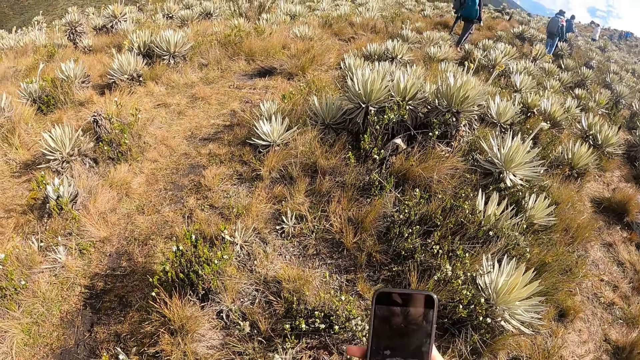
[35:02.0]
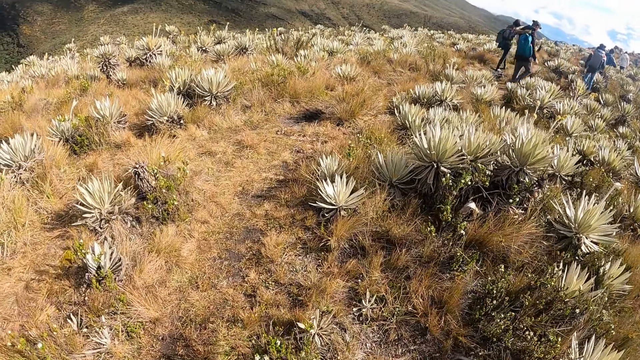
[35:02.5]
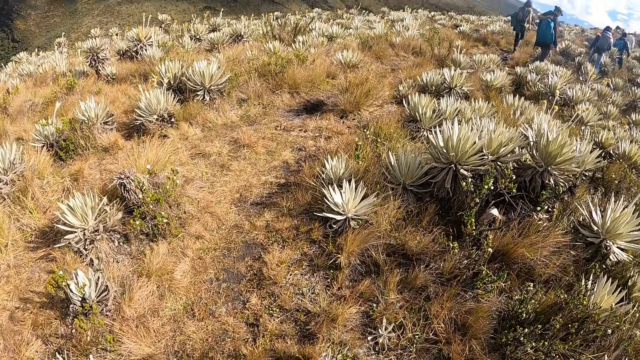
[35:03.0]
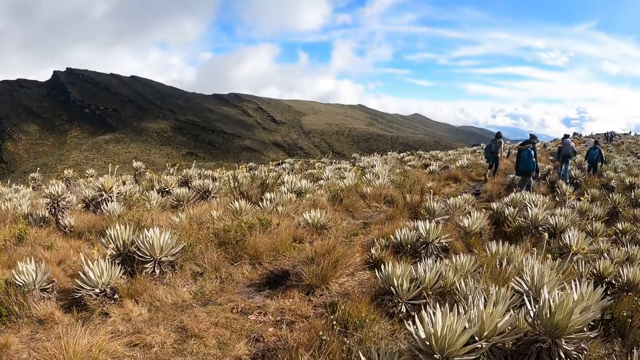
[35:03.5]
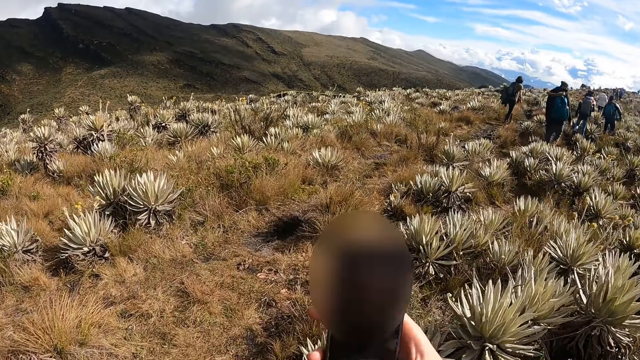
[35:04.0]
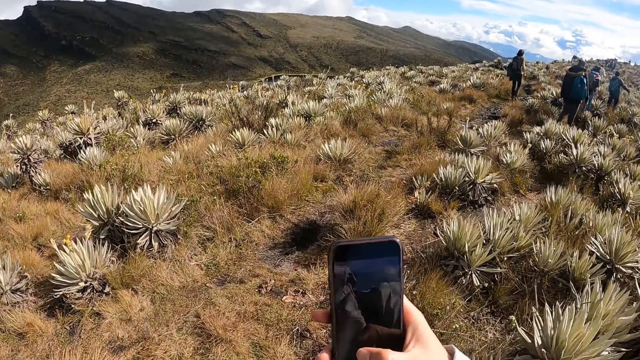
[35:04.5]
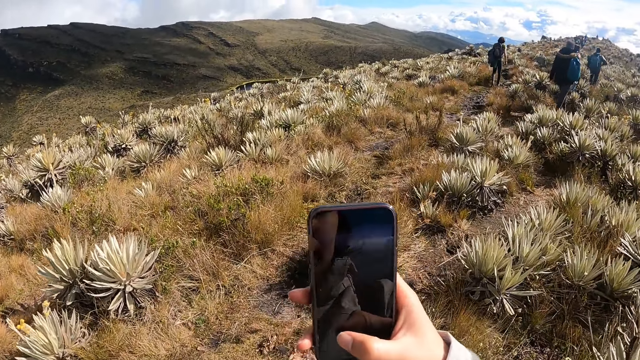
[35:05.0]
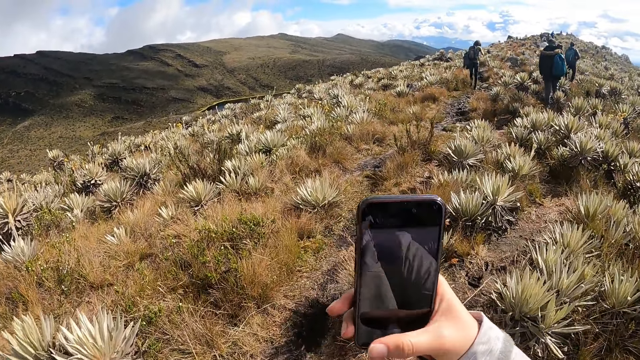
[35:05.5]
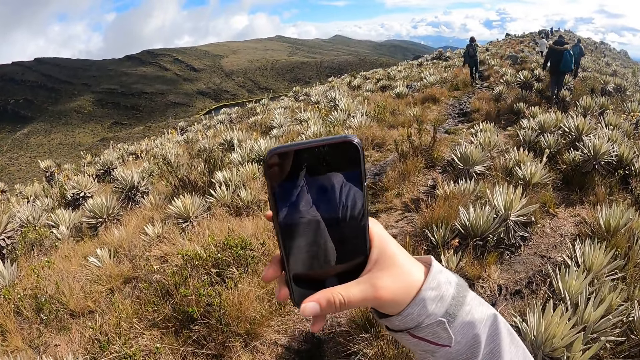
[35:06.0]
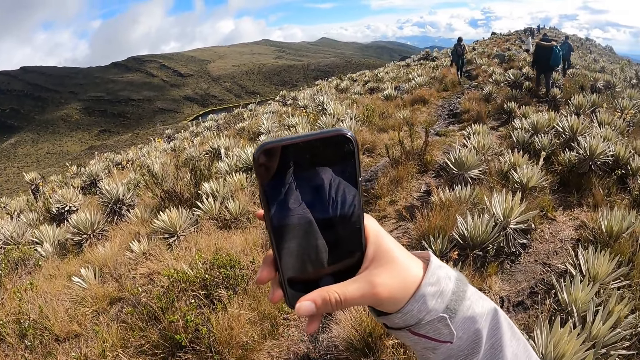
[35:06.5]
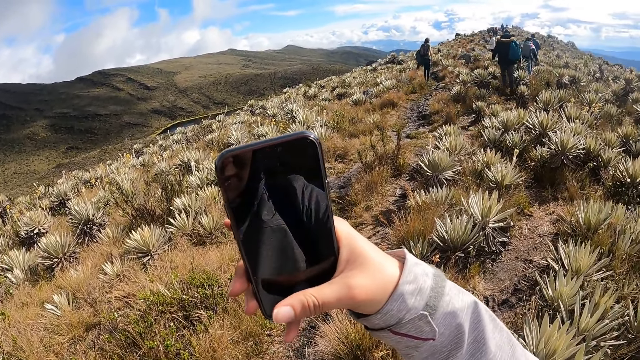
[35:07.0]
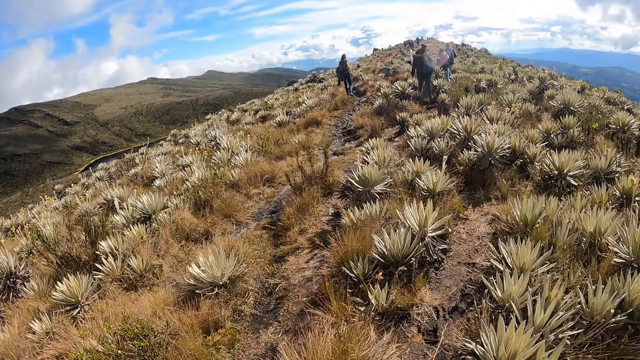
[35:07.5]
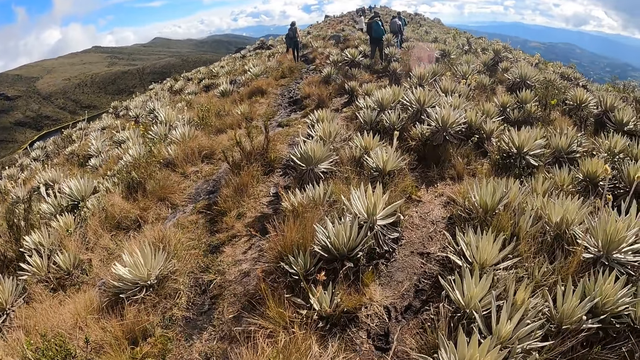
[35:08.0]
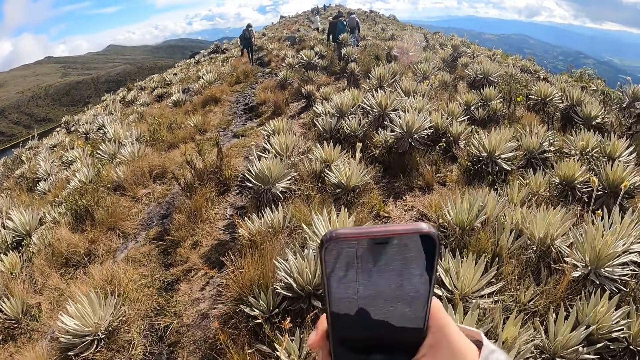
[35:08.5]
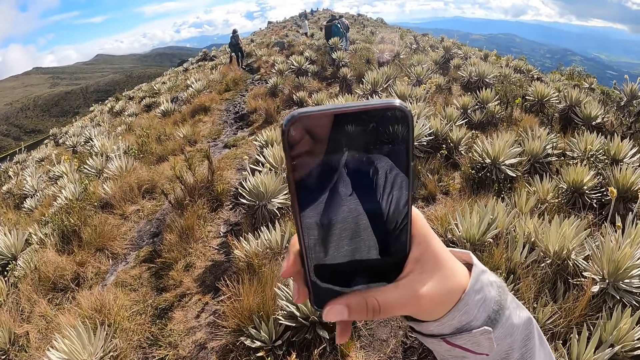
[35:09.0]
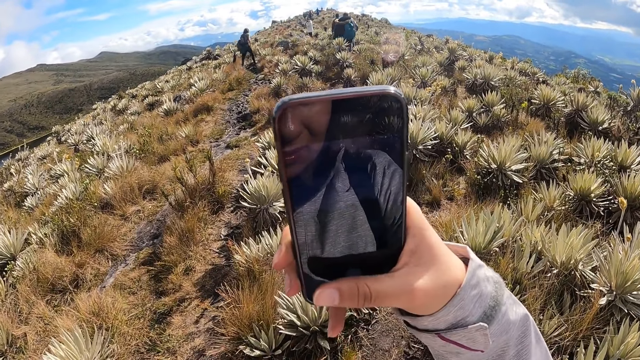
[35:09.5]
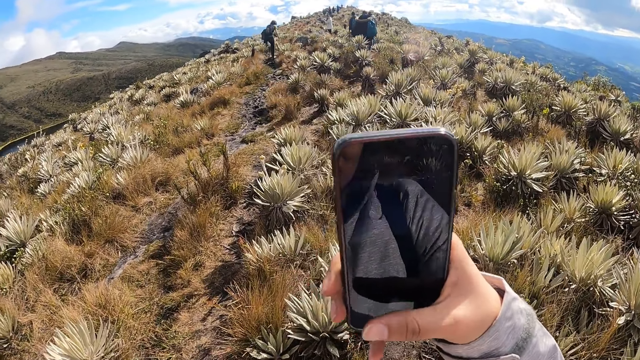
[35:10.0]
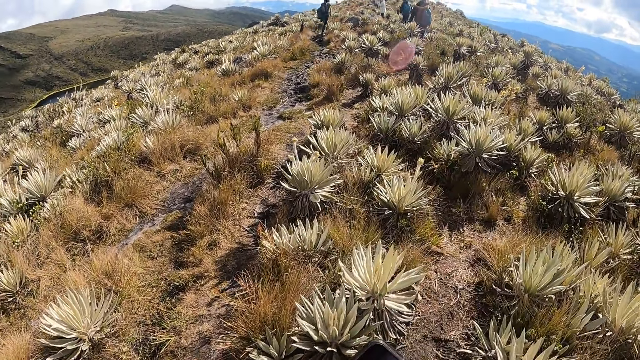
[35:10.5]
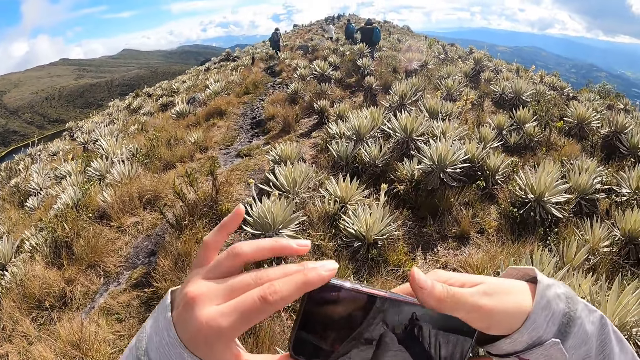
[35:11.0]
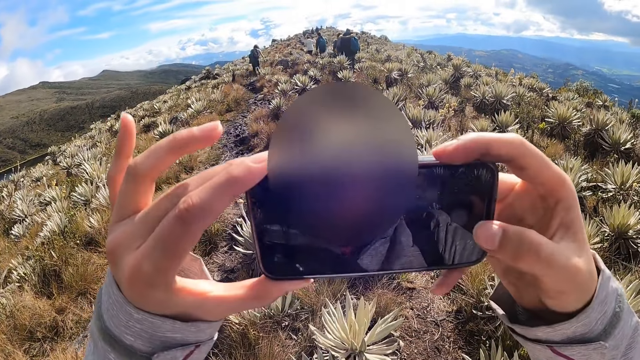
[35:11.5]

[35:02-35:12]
The camera wearer walks on the hill with the phone in her right hand. She snaps a picture with the phone in her hands.

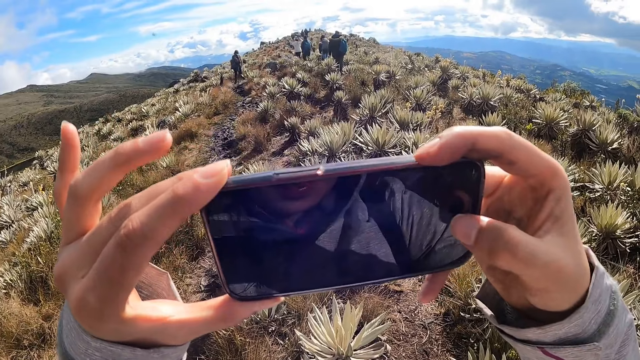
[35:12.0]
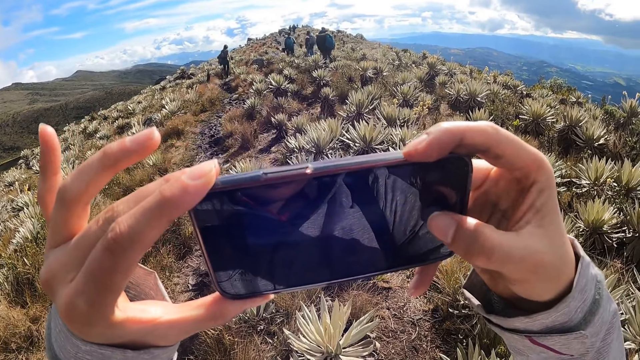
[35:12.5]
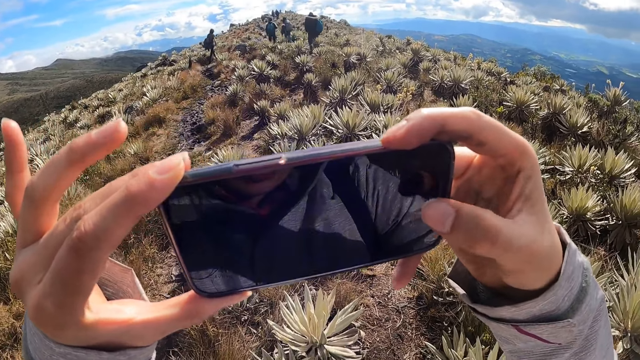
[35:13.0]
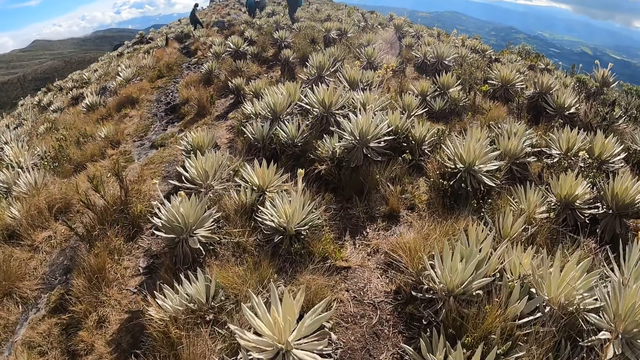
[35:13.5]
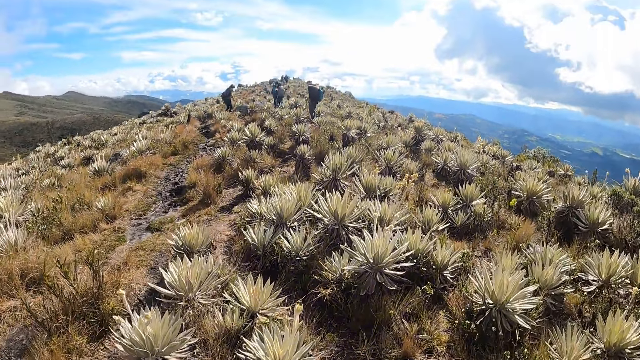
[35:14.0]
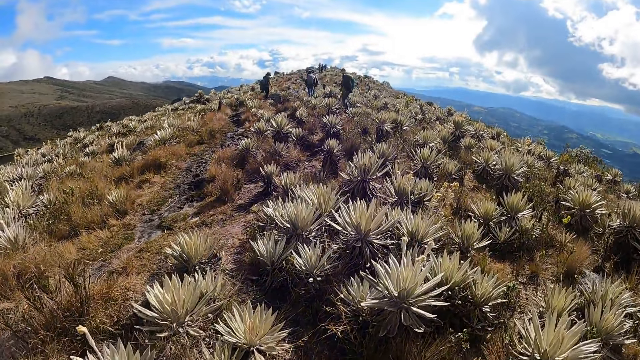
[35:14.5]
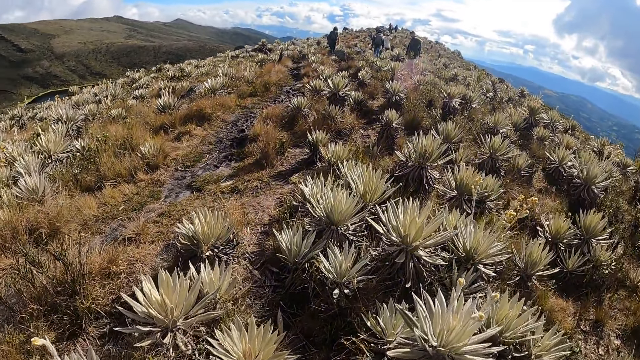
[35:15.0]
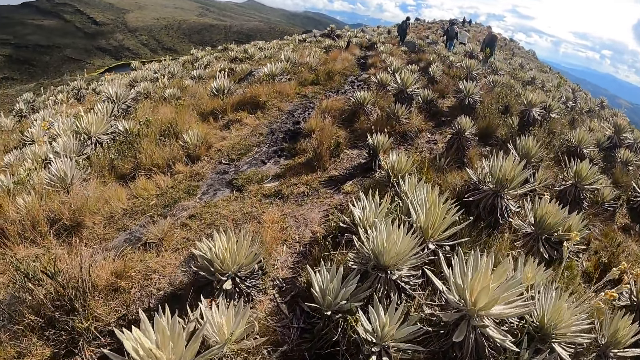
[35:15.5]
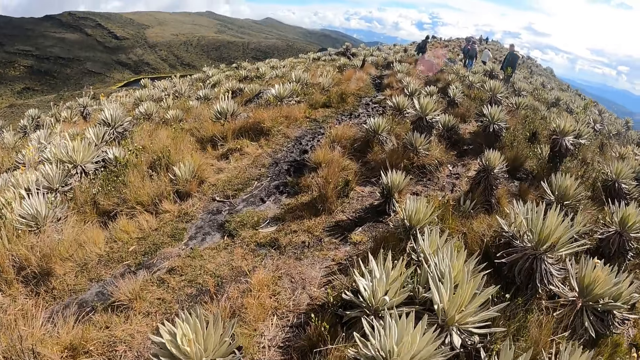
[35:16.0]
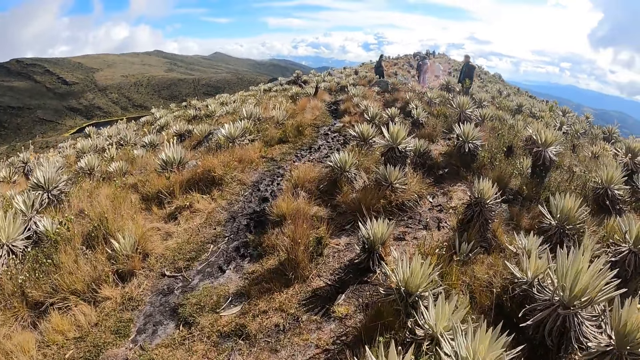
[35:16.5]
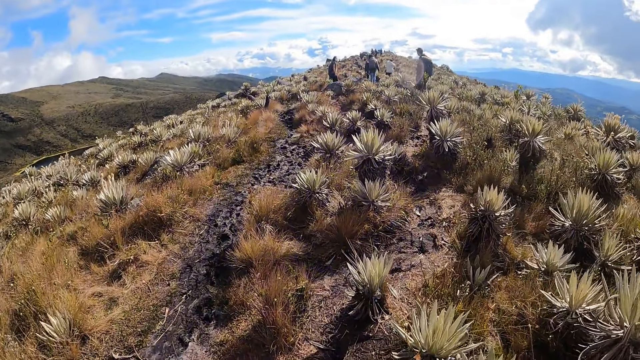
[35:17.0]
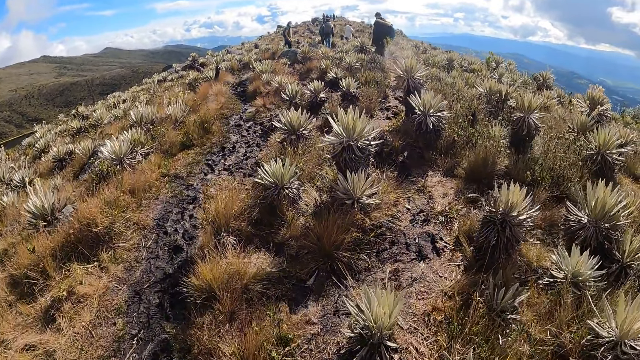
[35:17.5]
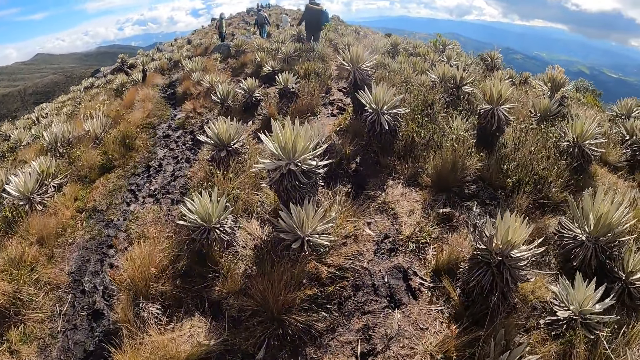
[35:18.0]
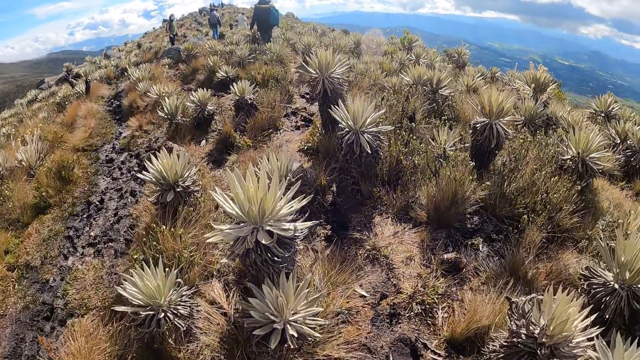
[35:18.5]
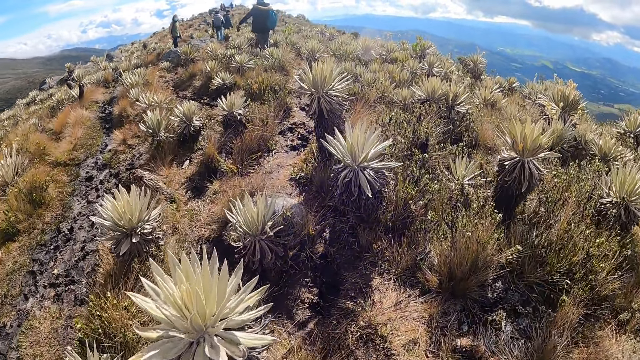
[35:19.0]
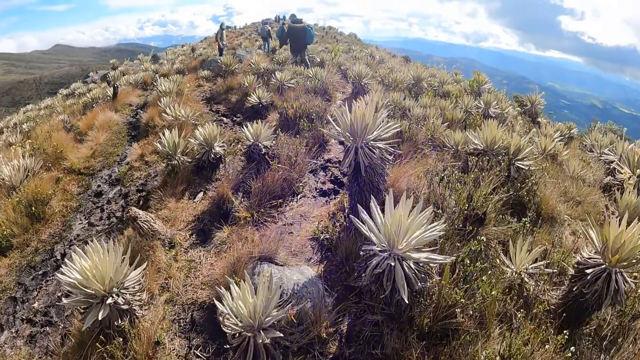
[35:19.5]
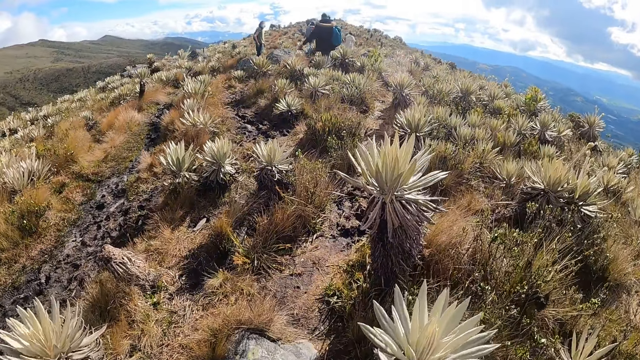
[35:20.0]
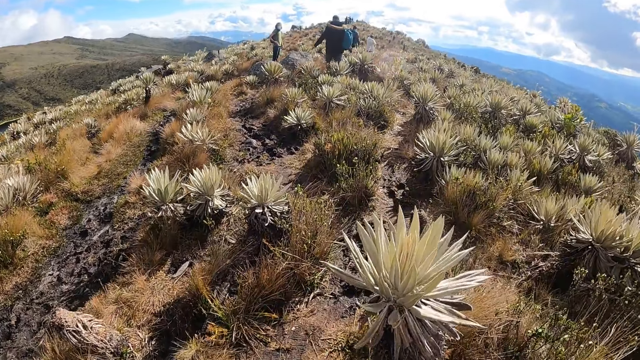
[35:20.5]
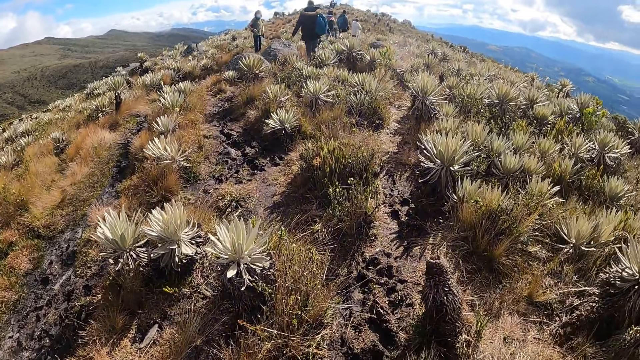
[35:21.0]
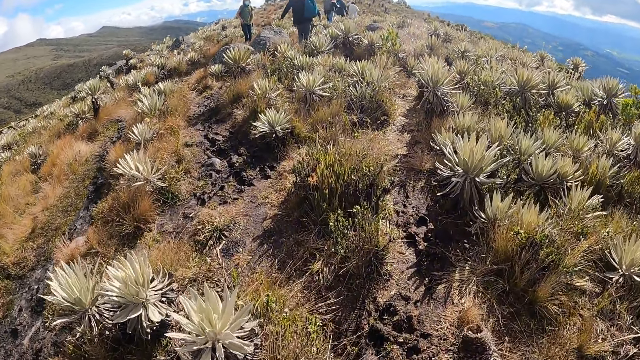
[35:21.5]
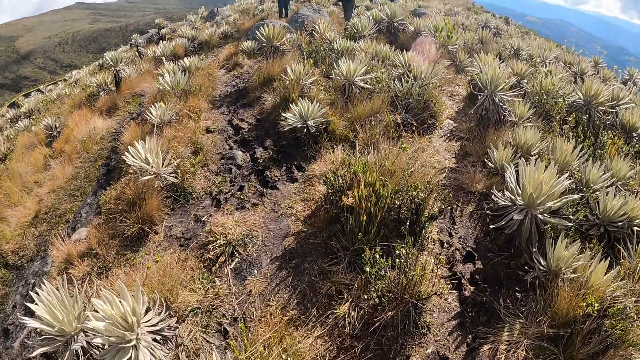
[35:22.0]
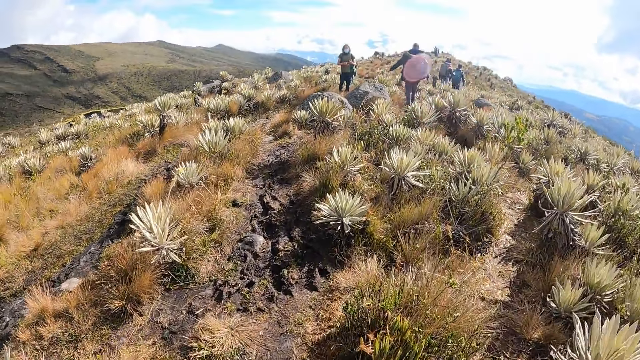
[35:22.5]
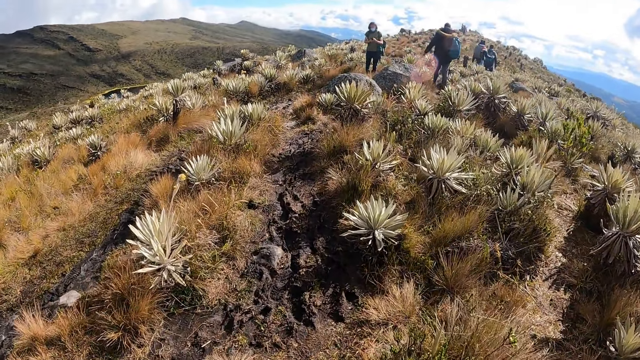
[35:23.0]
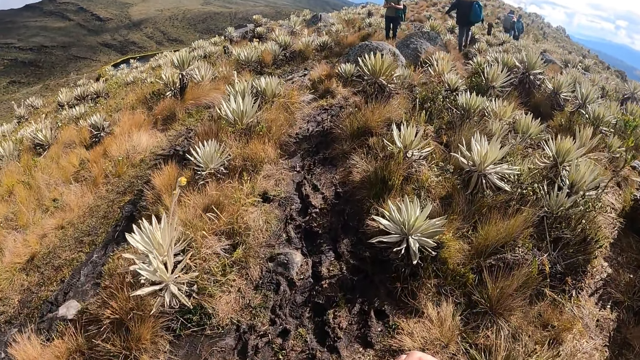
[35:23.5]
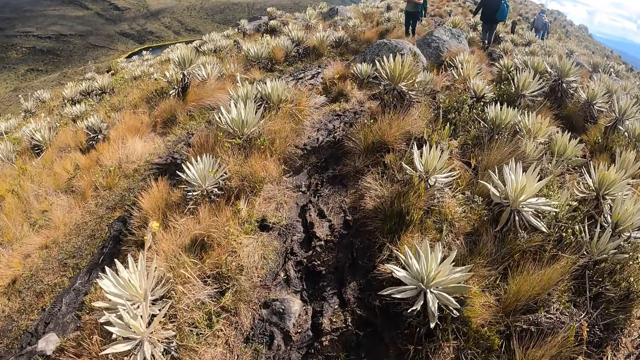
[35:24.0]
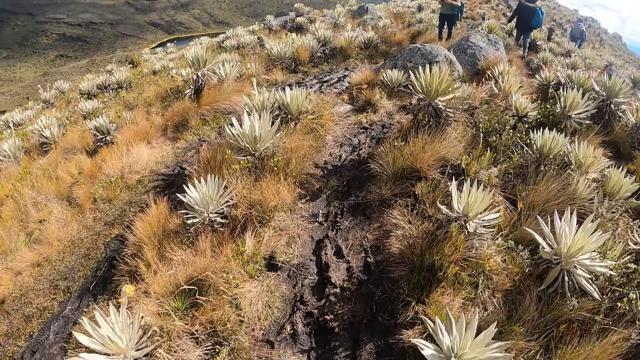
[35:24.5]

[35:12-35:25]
The camera wearer walks on the hill.
